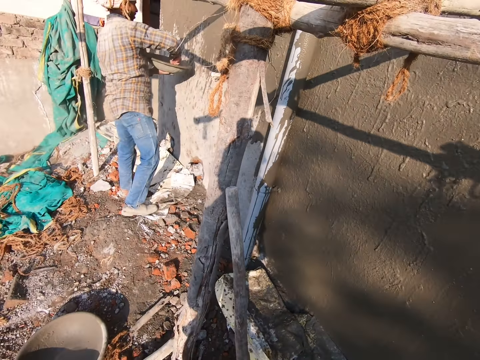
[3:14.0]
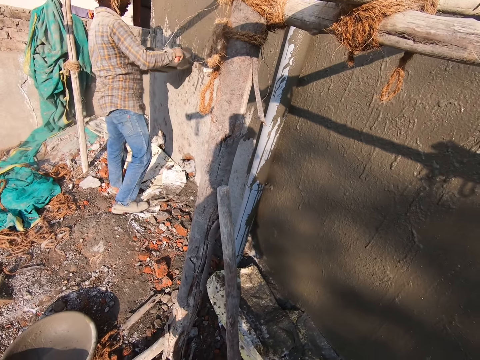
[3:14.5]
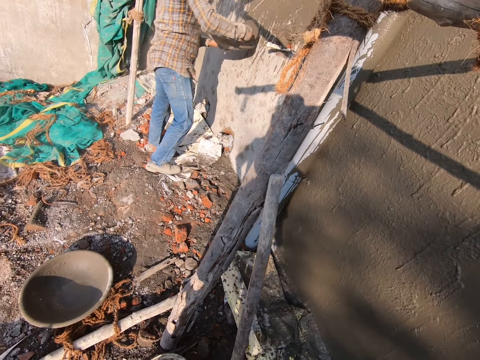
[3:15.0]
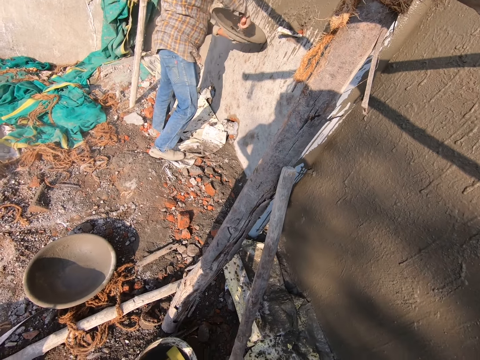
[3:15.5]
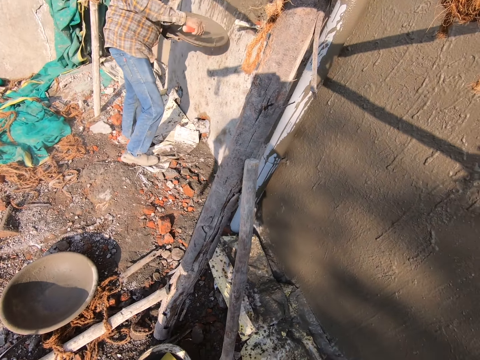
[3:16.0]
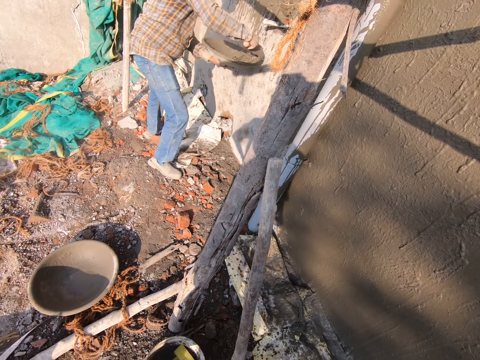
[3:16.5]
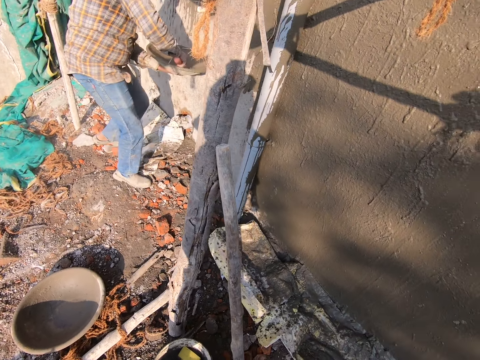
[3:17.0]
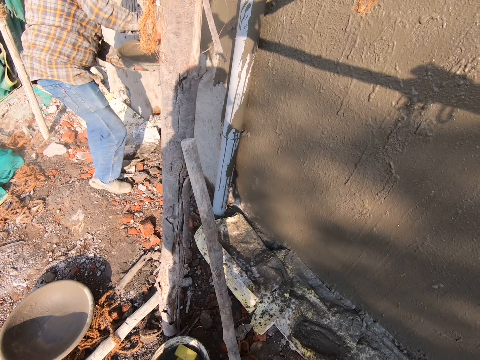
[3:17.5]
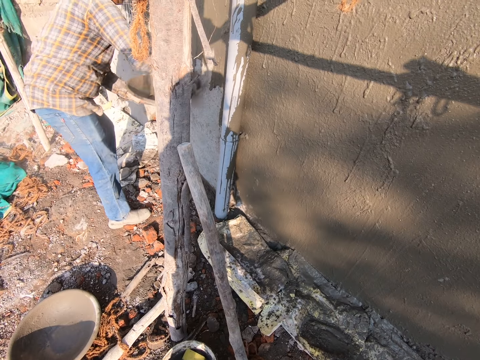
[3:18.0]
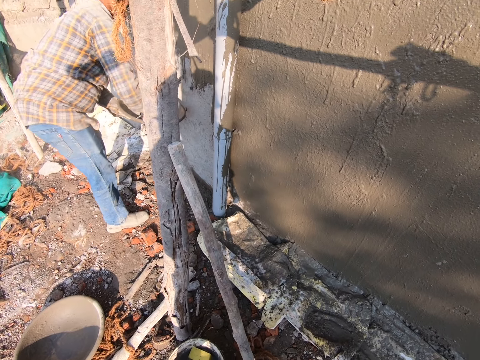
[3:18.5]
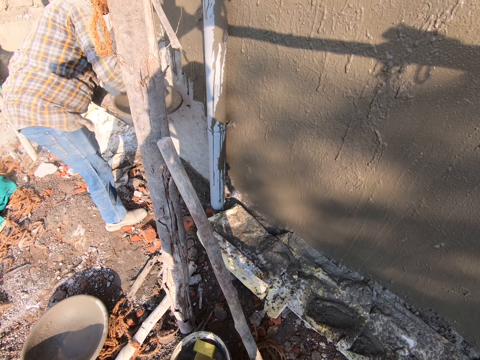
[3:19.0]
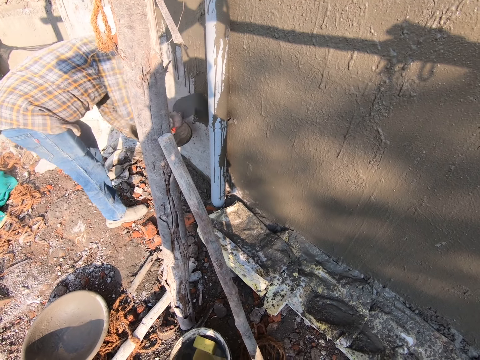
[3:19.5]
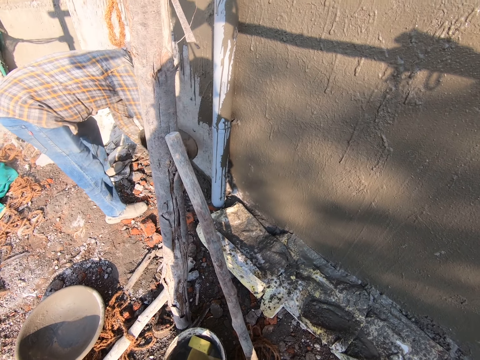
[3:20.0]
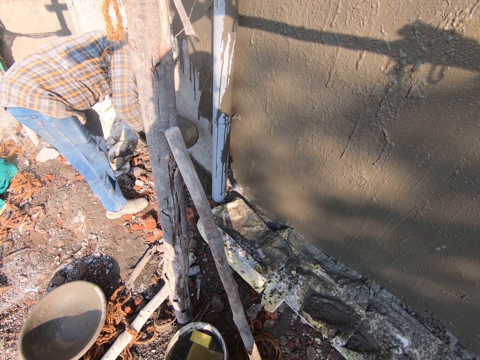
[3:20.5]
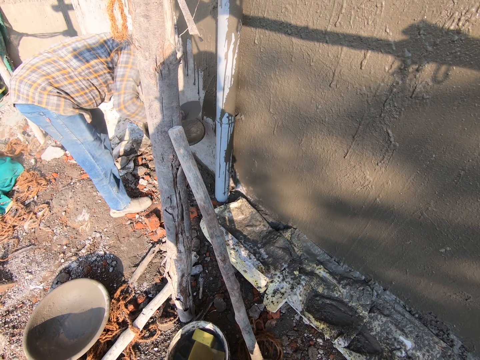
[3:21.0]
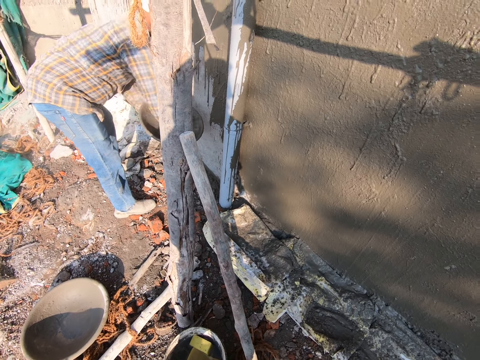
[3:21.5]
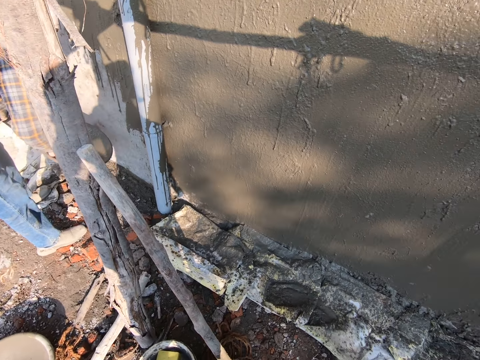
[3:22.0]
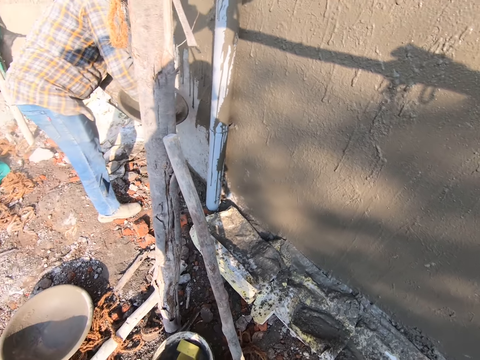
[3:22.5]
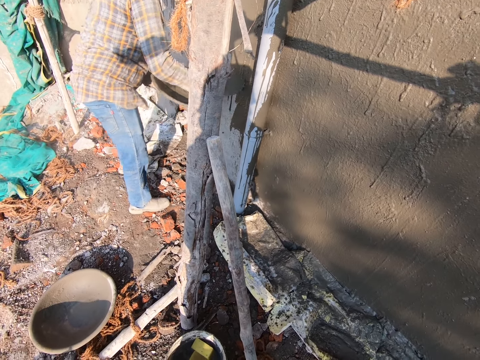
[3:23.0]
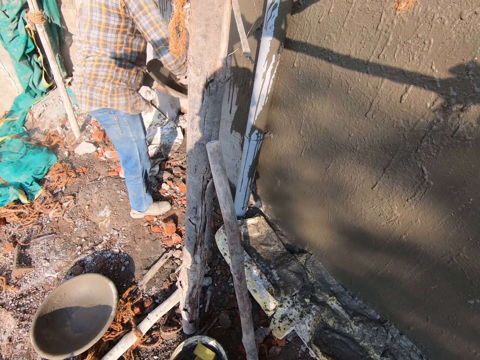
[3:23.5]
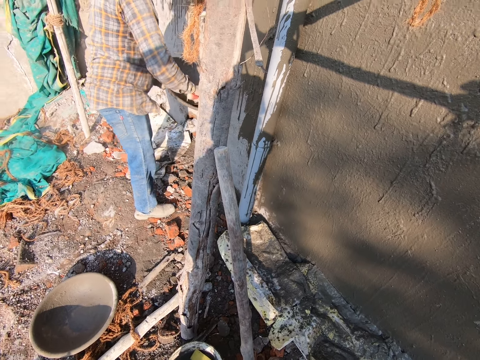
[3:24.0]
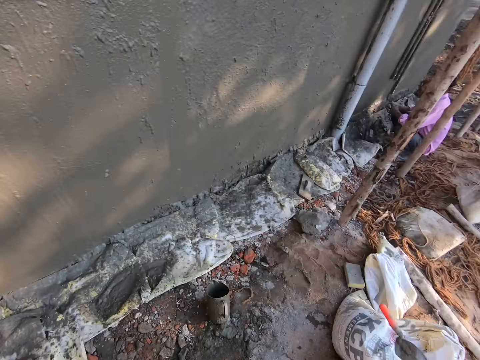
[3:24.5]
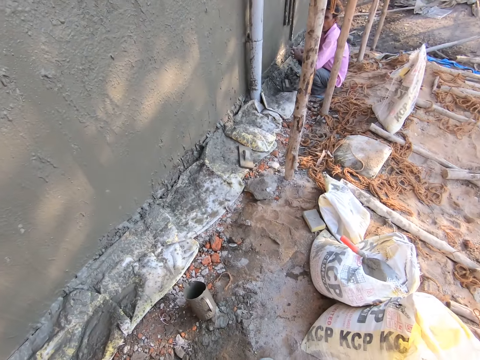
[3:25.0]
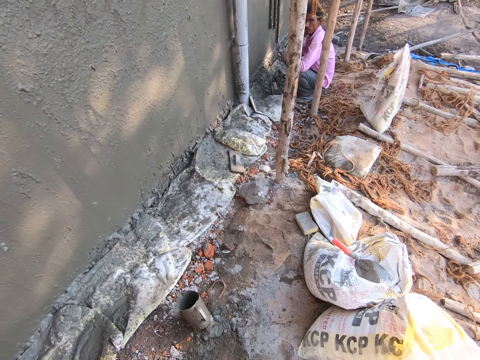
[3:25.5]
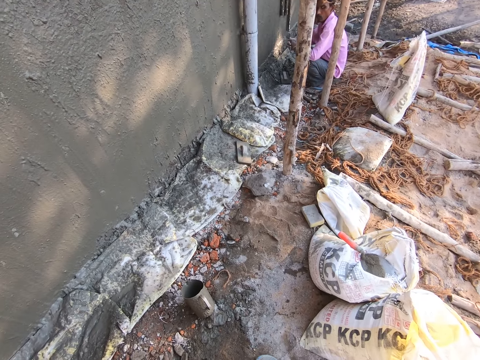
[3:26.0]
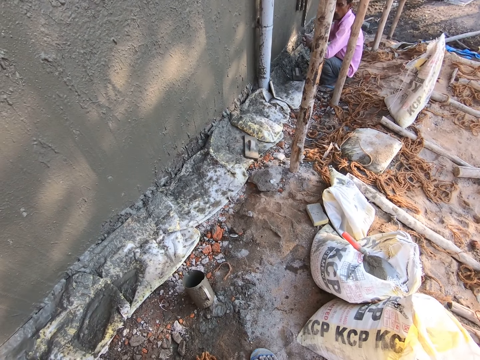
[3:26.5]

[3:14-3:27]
A man pours cement on the wall. The camera wearer converses with the man. The man pours cement on the wall. The camera wearer looks around the wall. They converse with another man.

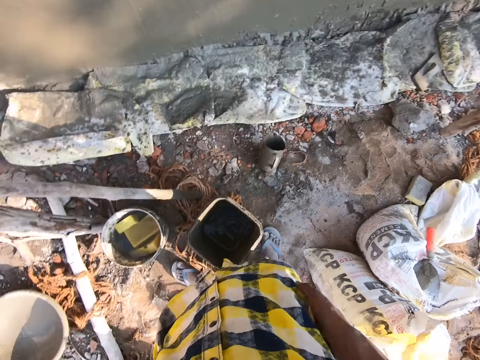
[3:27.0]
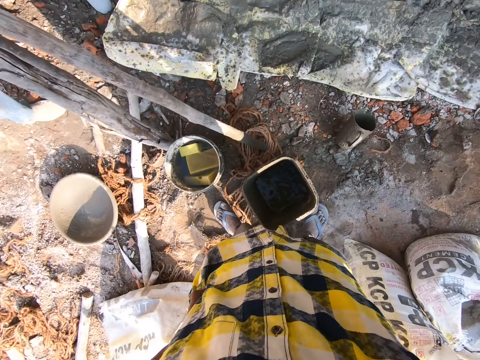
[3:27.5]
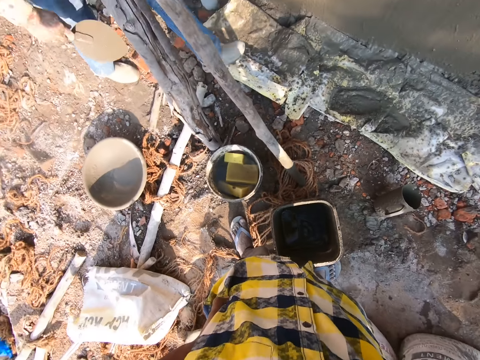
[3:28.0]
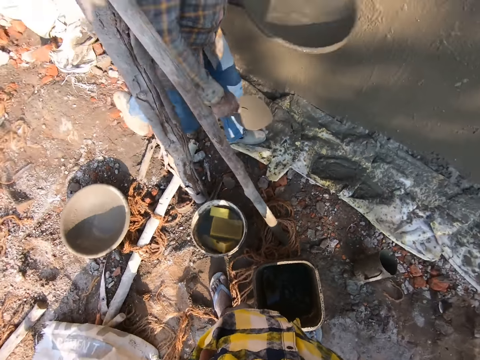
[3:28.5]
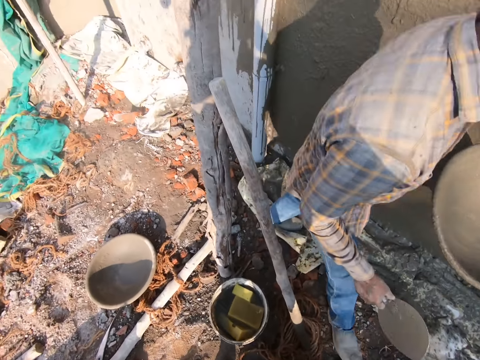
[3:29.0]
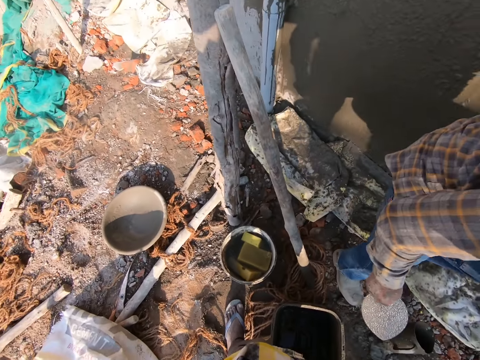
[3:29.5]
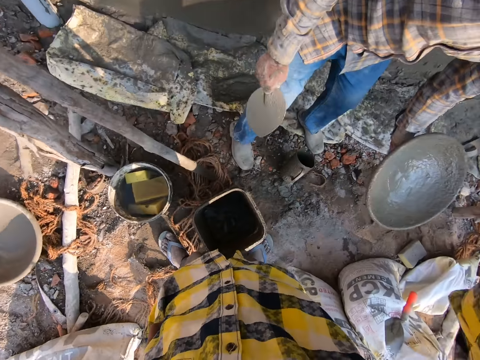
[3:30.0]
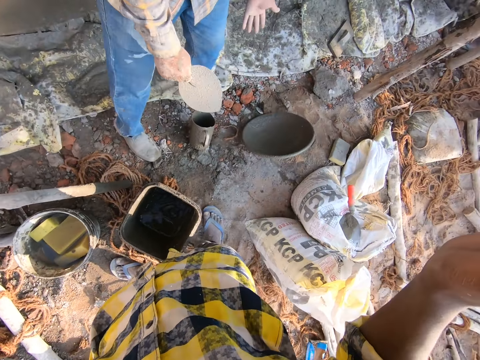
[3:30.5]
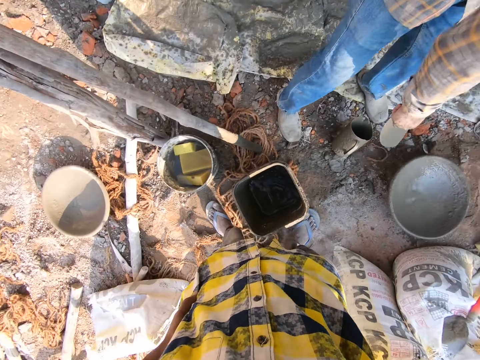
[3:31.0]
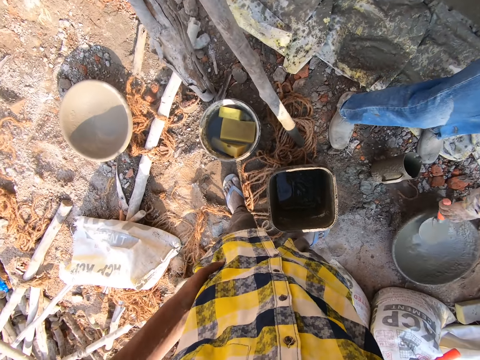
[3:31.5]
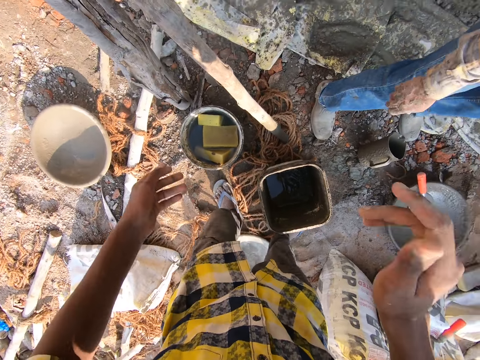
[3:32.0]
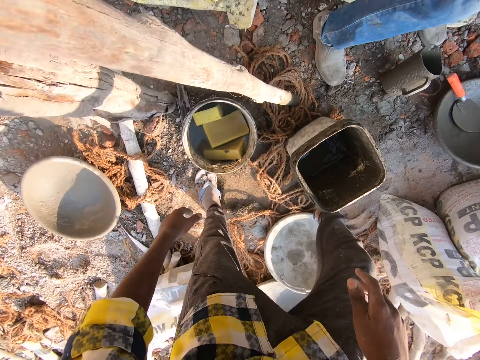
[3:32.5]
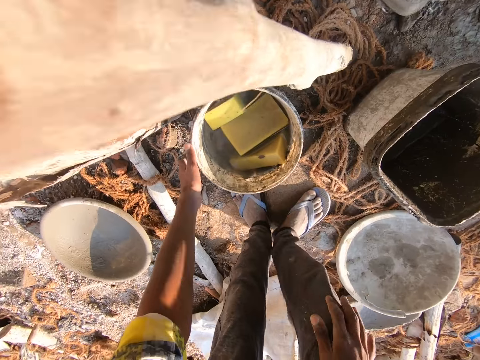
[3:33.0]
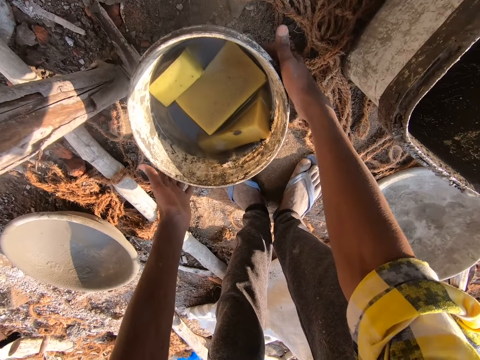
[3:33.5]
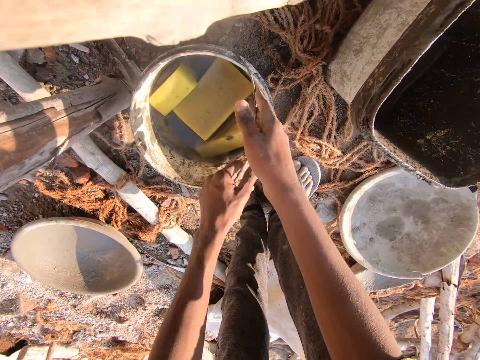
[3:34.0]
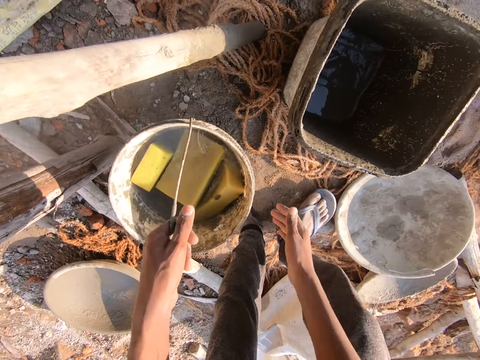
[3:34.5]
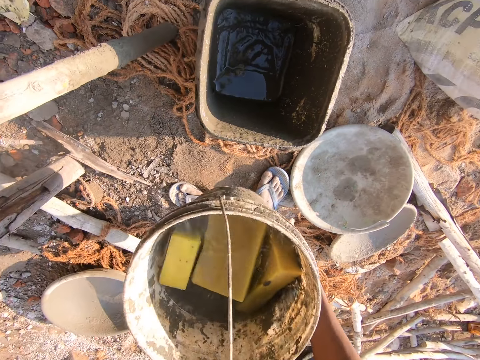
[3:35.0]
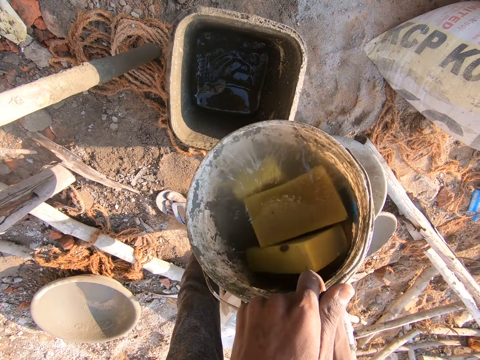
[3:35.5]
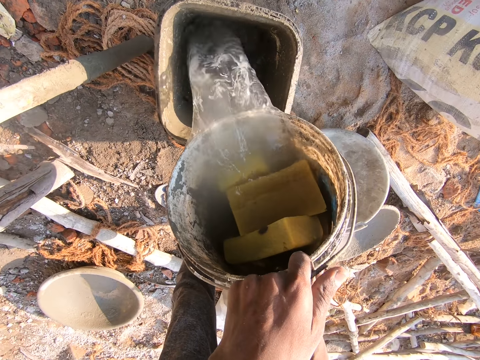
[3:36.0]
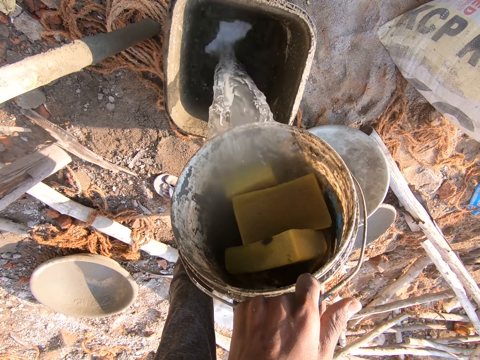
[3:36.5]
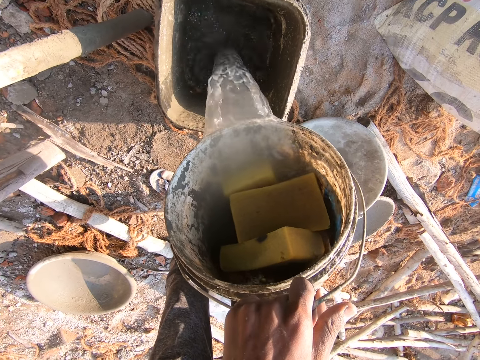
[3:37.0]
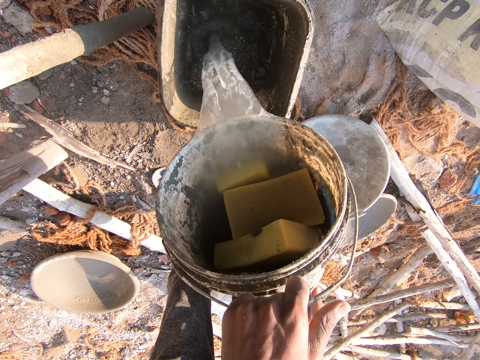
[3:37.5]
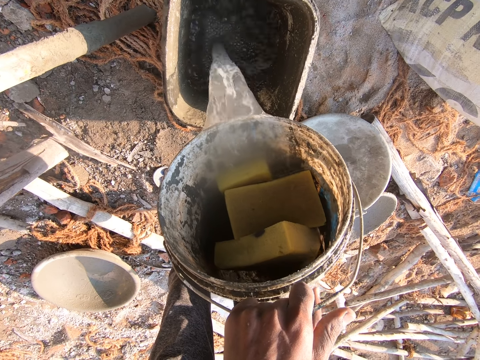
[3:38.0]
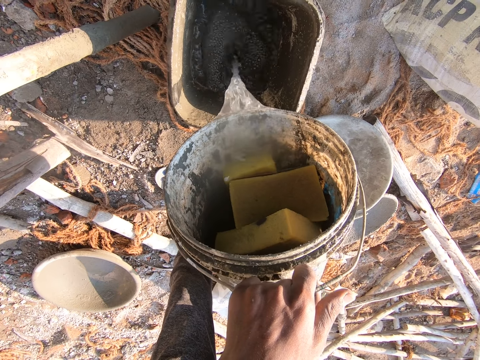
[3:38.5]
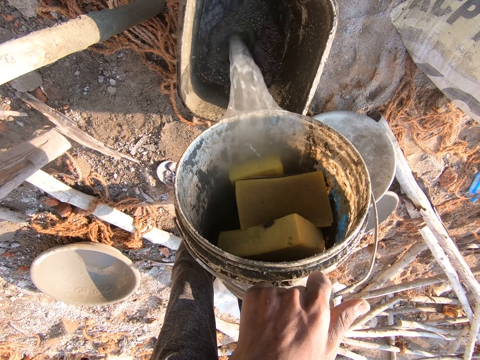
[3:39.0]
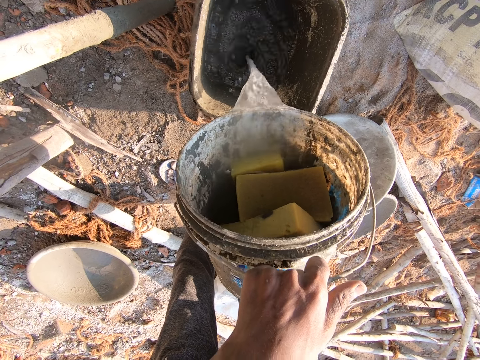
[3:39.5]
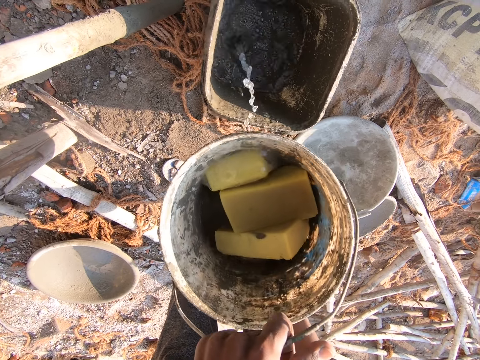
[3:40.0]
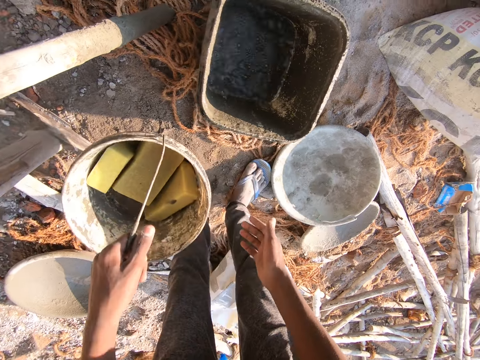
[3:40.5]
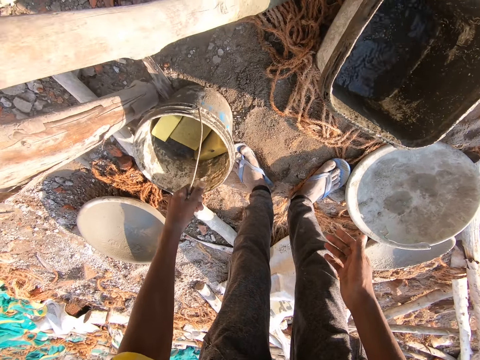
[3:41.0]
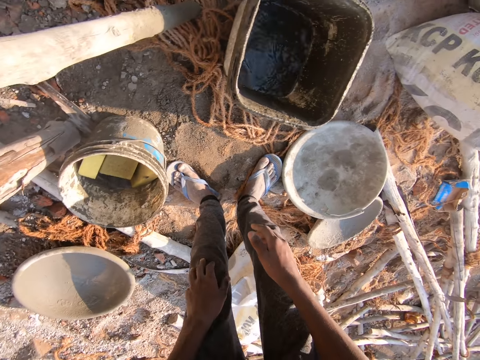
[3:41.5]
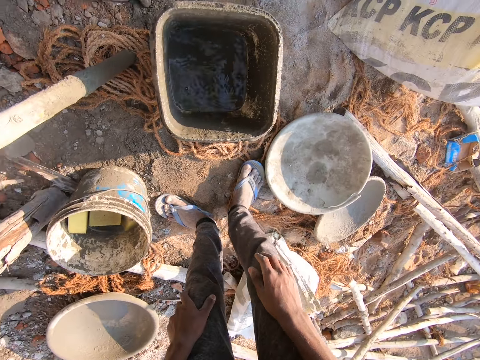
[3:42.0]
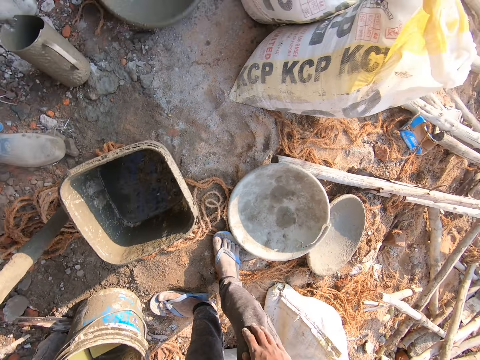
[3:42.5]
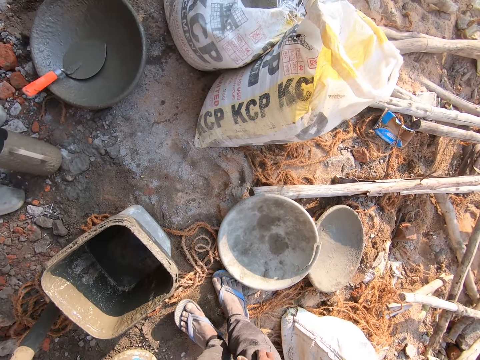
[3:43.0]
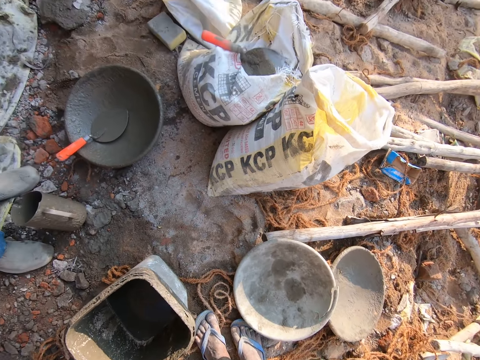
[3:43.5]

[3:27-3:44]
The camera wearer fixes the camera. A man walks around the construction site. The camera wearer fixes the camera. The man drops the basin. The camera wearer fixes the camera. The man drops the trowel in the basin. The camera wearer lifts a bucket. They pour water in the bucket, place the bucket on the ground and look around the ground.
